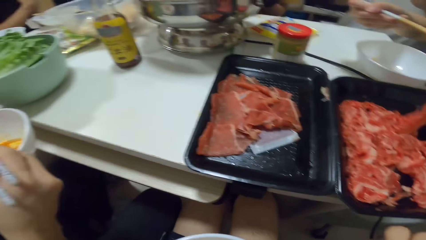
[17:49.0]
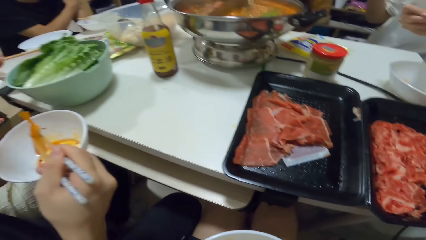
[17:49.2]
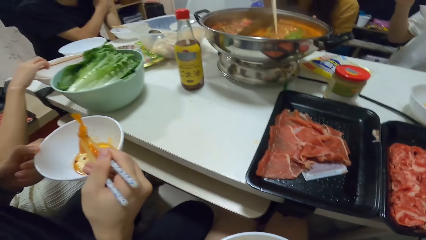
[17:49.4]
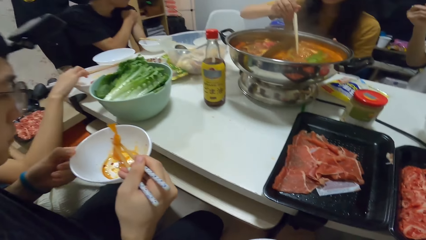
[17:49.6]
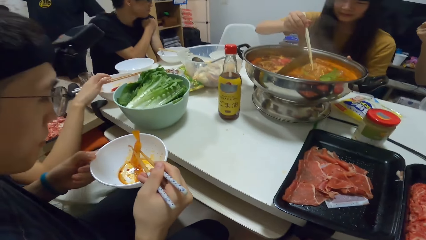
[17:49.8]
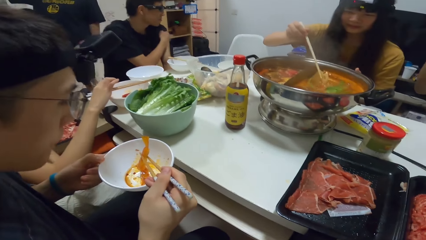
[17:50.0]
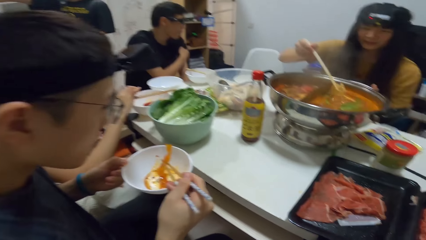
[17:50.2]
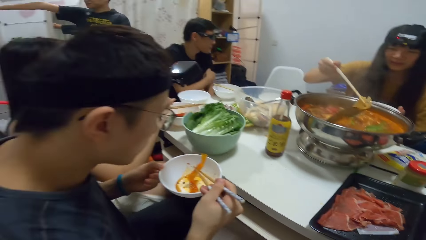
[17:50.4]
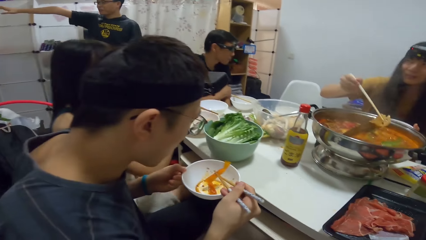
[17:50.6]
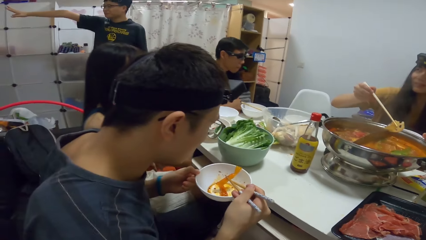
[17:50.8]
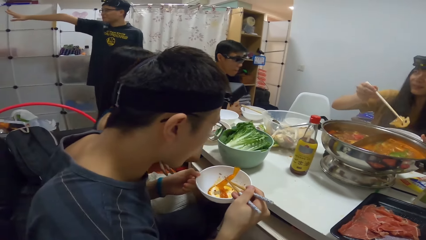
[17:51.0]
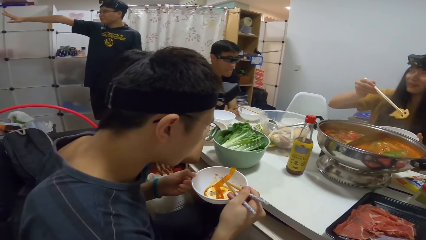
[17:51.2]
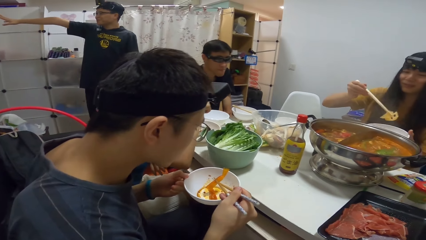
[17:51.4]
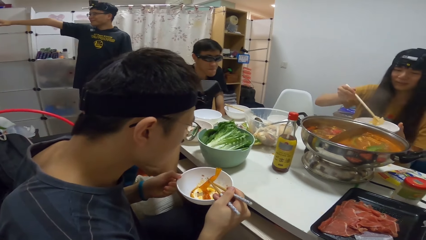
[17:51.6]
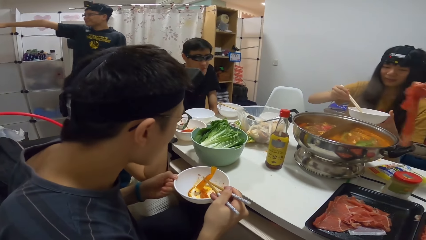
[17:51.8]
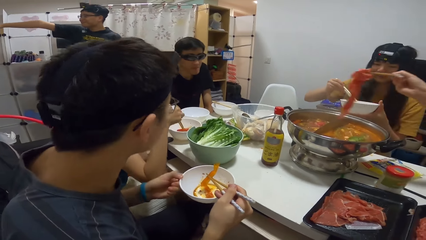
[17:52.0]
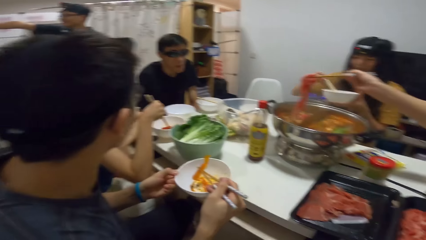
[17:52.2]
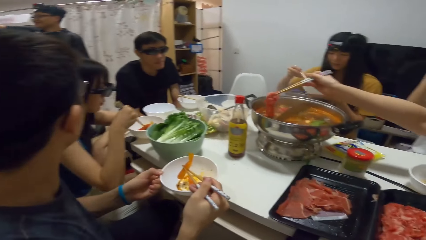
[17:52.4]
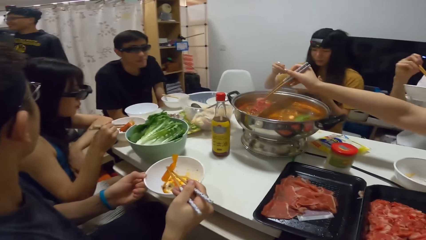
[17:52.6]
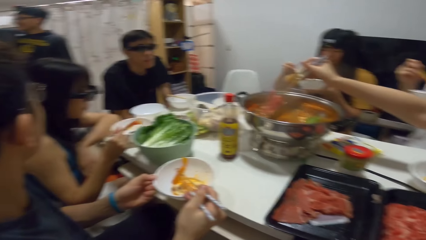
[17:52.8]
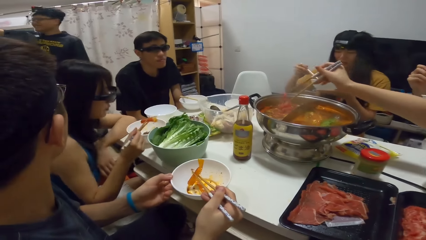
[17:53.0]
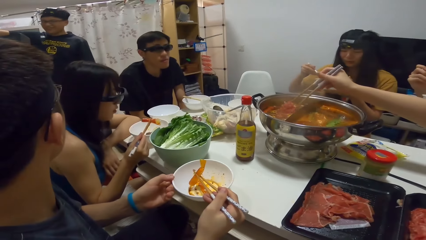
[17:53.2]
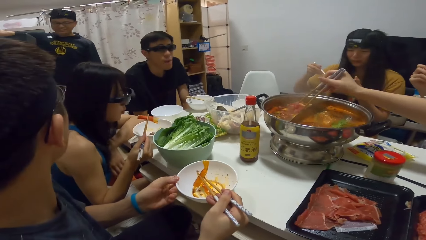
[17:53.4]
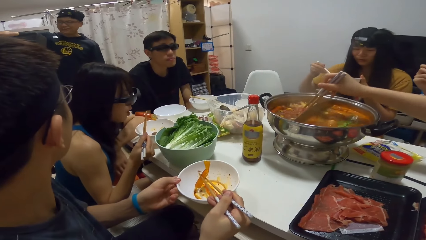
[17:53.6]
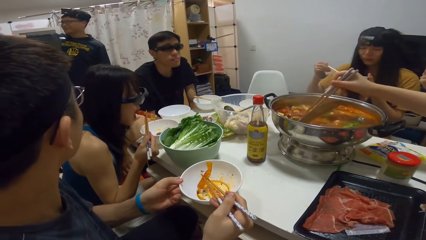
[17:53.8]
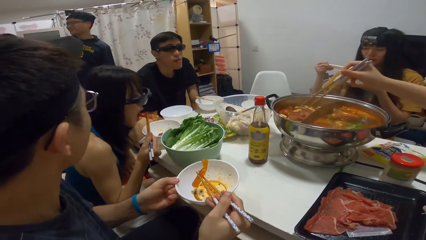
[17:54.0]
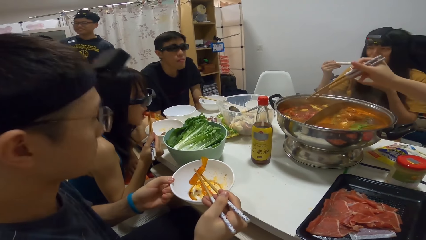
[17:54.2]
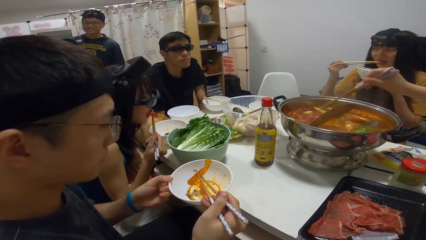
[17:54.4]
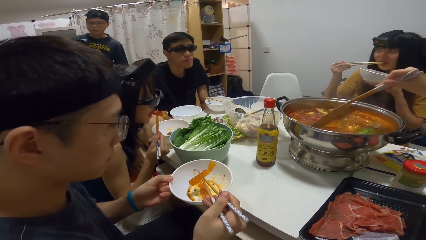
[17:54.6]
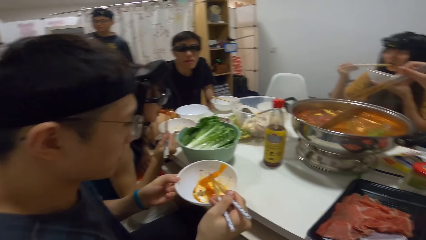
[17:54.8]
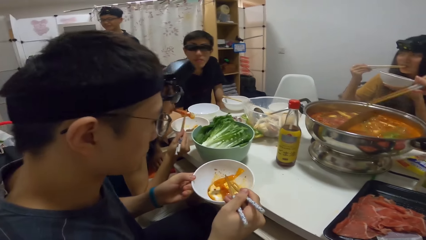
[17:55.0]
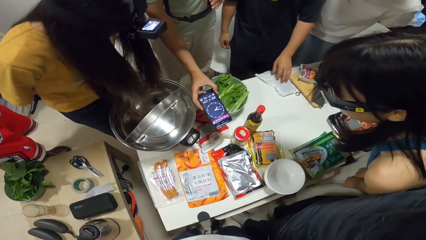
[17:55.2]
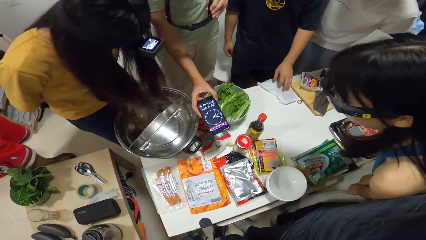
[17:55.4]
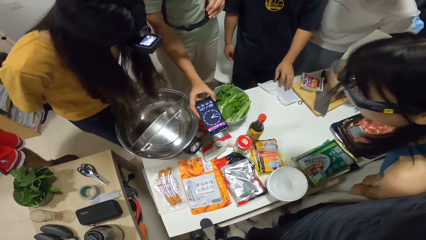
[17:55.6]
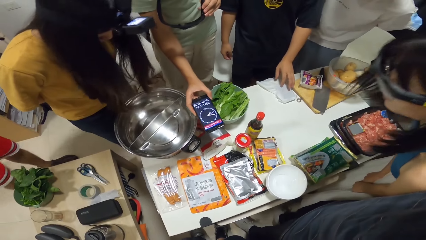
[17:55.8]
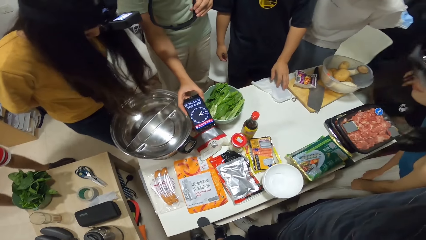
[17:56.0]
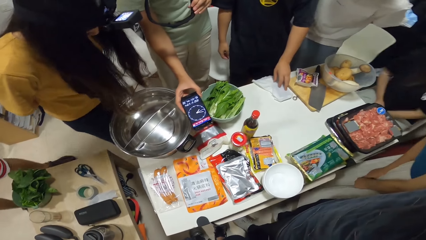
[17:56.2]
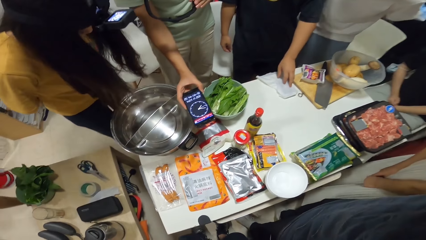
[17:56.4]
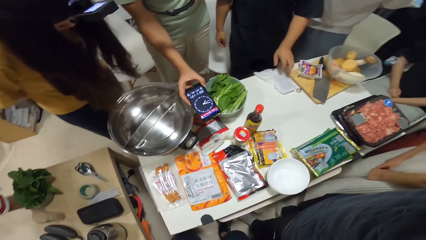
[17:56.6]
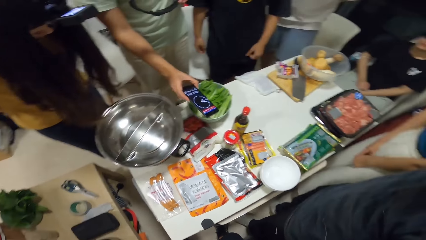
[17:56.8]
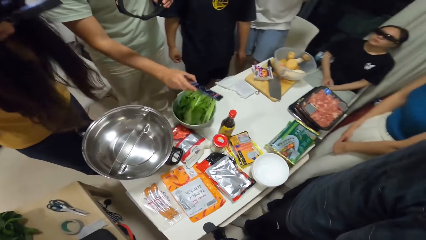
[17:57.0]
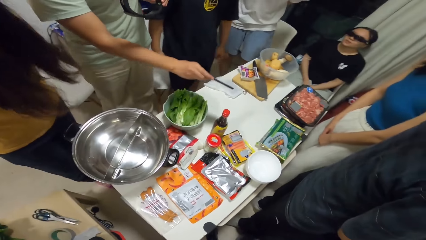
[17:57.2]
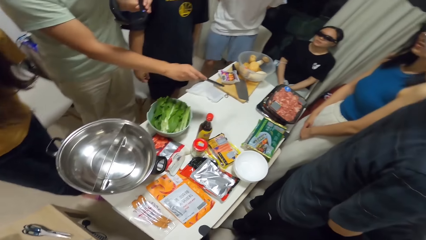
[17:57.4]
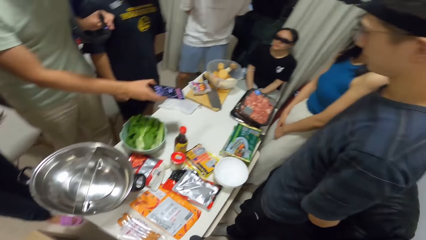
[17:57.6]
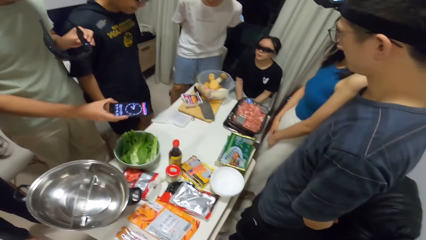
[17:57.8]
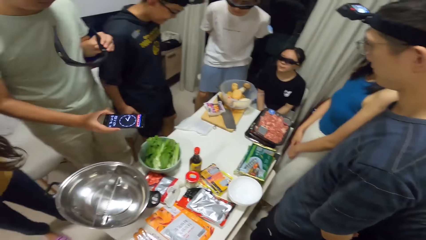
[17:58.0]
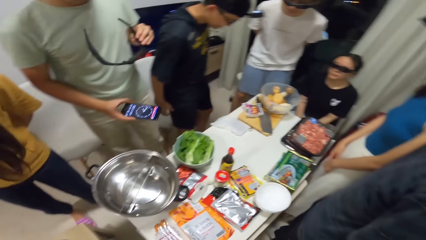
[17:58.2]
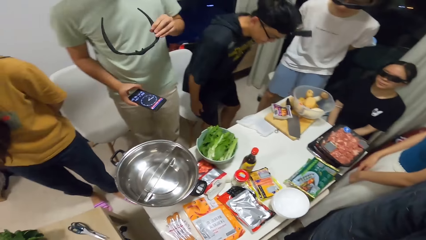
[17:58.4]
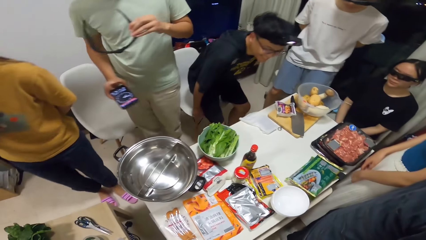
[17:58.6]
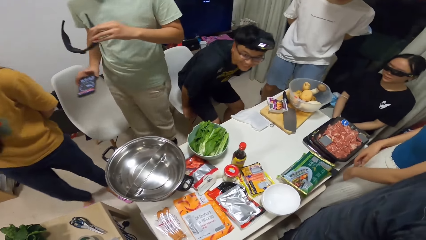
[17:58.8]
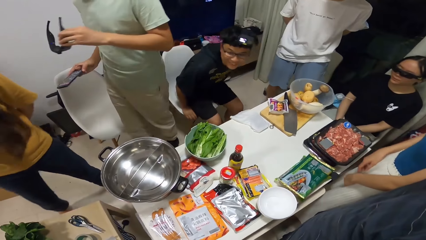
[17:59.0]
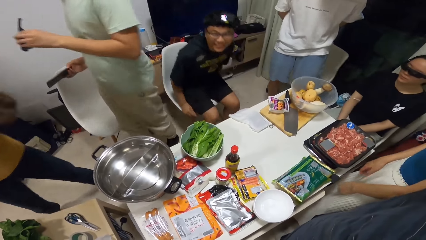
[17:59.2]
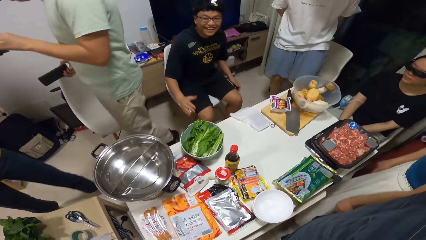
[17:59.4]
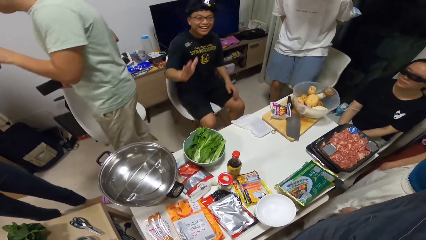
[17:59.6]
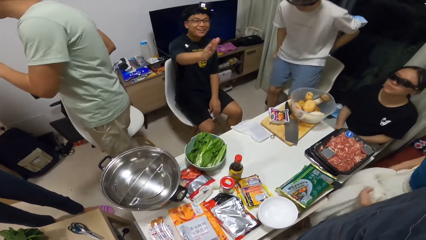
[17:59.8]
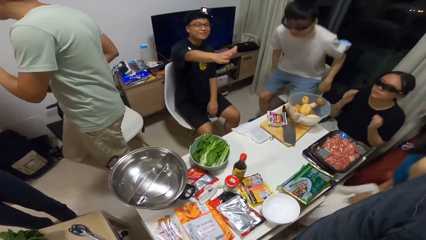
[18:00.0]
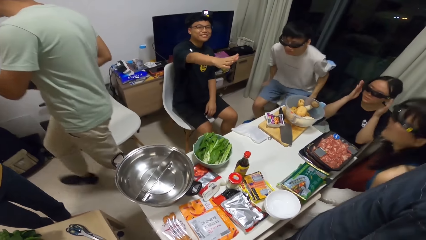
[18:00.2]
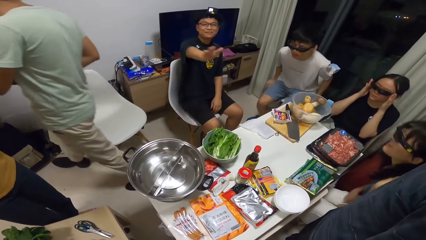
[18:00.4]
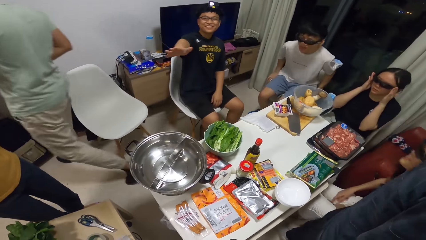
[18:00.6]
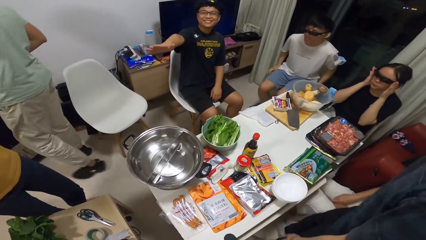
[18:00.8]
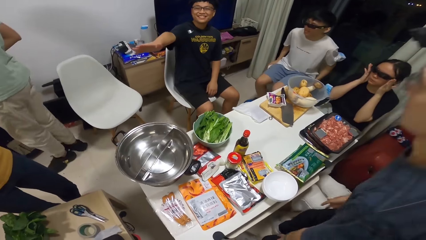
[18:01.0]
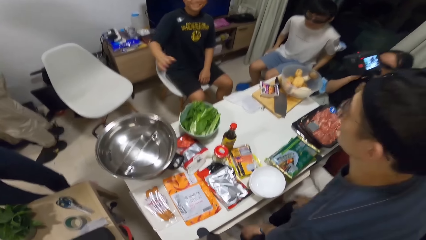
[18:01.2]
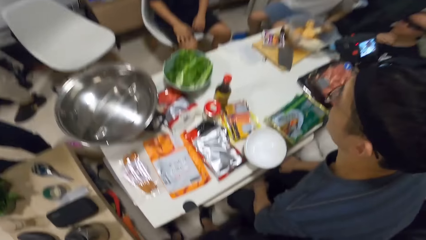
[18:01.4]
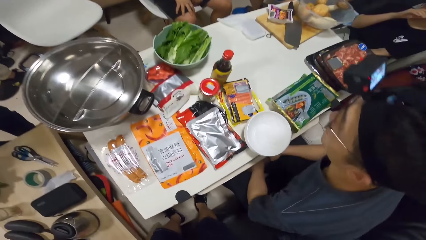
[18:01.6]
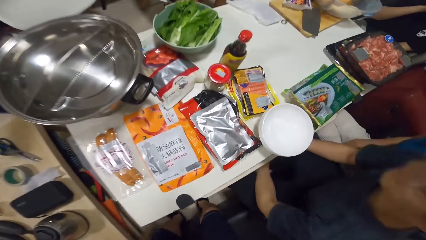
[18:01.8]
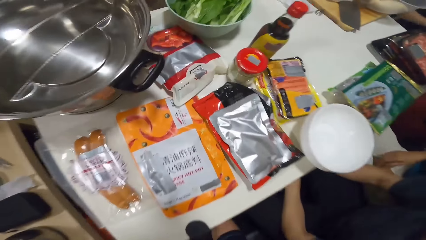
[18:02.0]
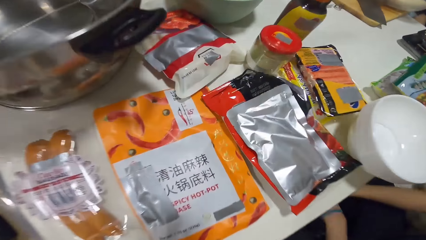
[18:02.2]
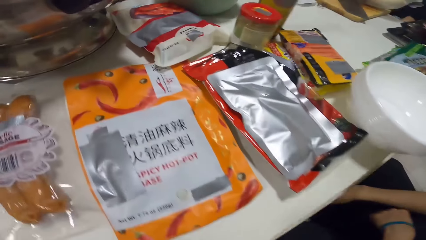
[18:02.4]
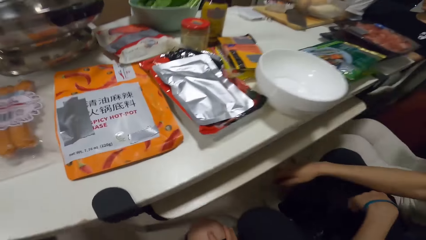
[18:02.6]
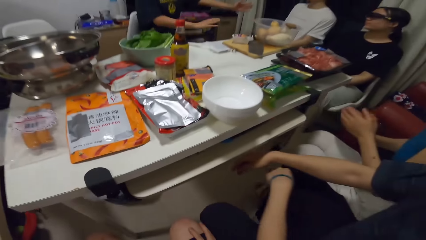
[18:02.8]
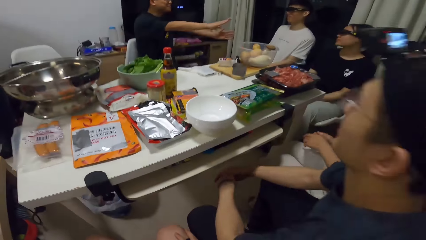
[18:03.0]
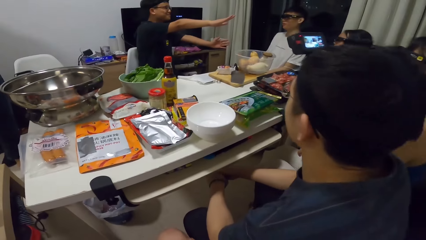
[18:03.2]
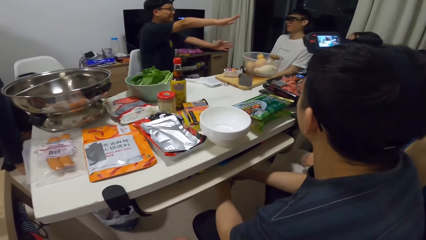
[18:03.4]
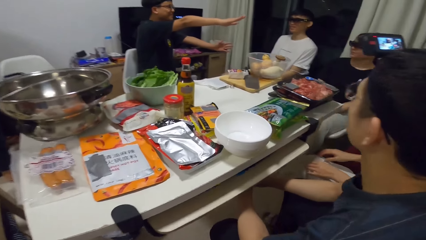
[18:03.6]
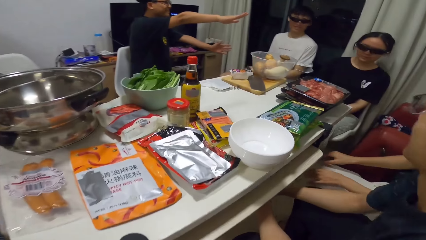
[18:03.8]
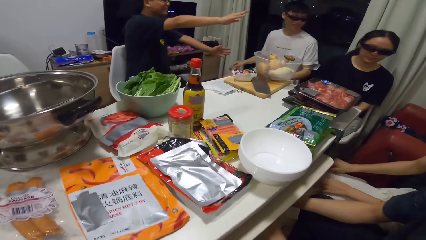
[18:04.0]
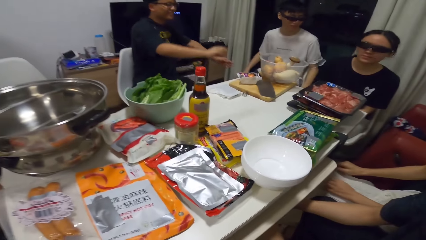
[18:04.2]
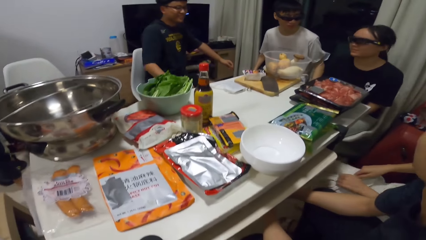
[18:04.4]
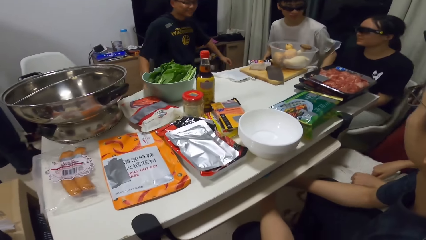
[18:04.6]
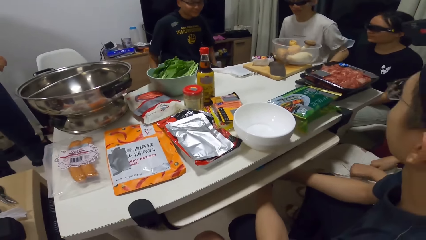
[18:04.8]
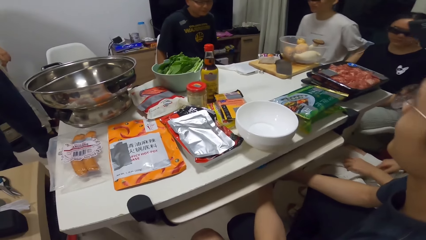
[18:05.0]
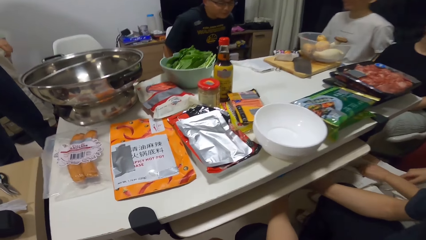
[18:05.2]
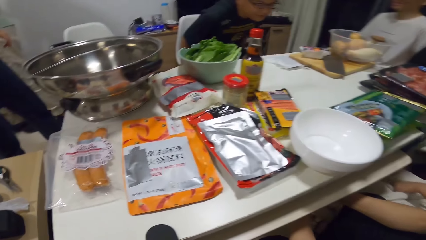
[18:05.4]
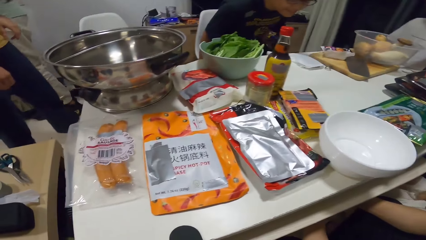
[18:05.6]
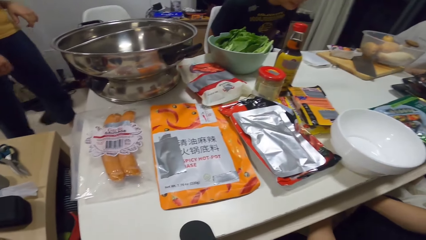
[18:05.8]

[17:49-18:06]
The camera wearer eats the meat. A woman picks food from the pot with chopsticks in her right hand. A man stretches his hand. Another woman puts the piece of meat into the pot. Another woman eats from the bowl. The first woman eats from the bowl. Another man holds a phone over a table. The first man touches the table. The first man sits down and converses. Another man walks away. The first man stretches his hand.
